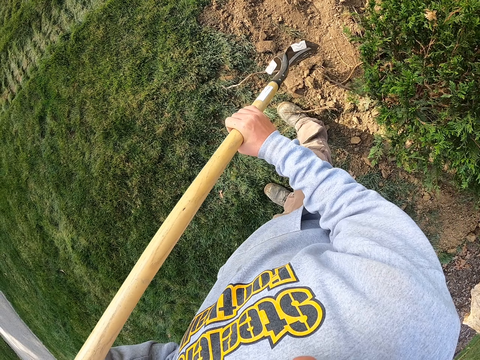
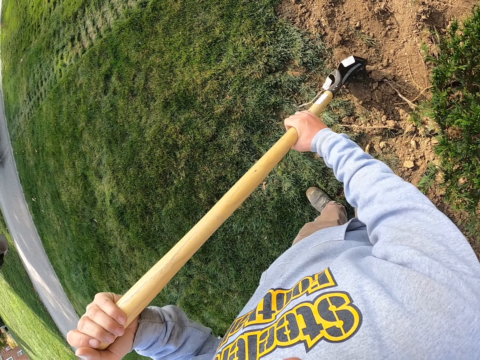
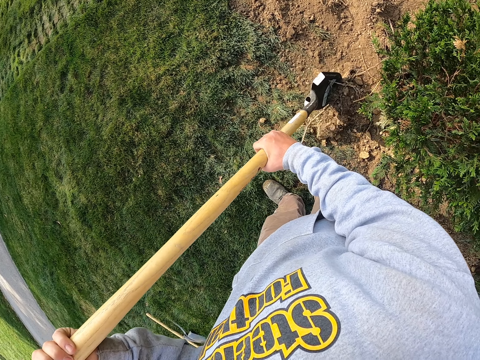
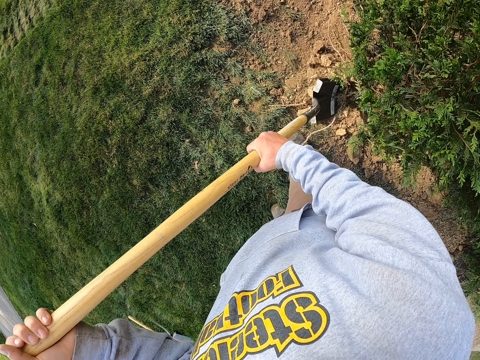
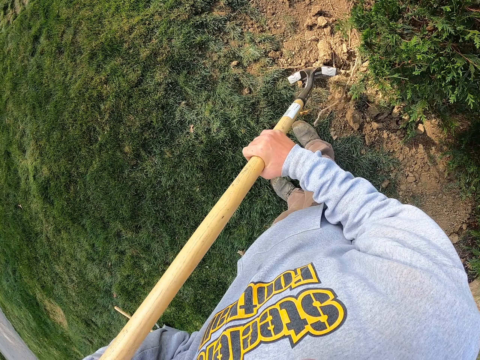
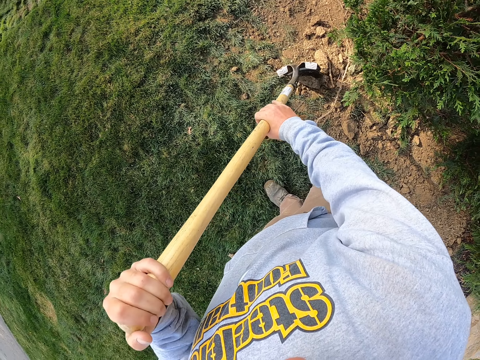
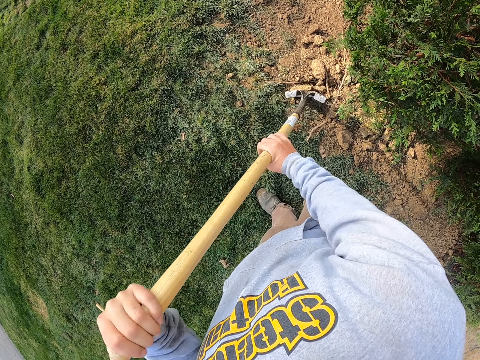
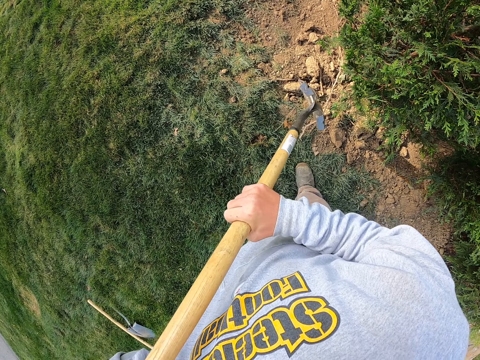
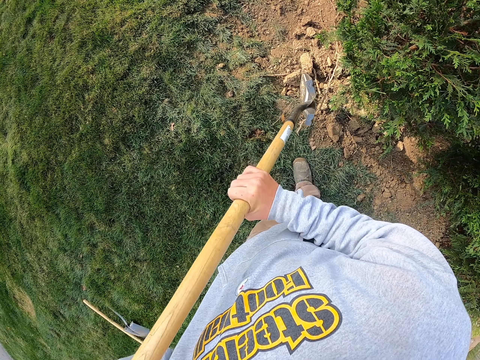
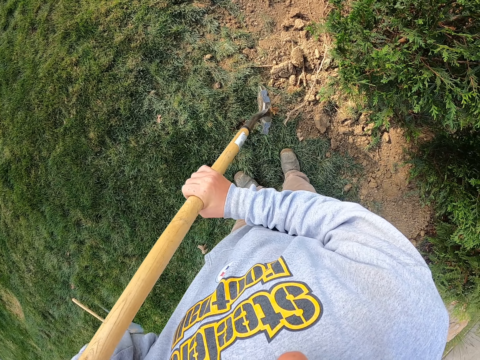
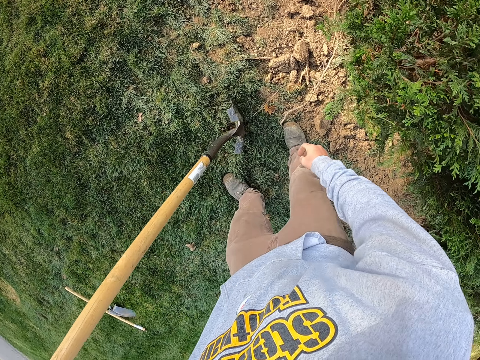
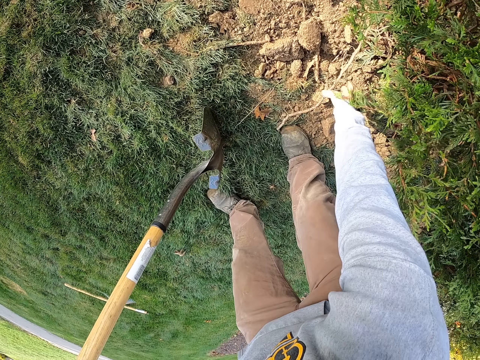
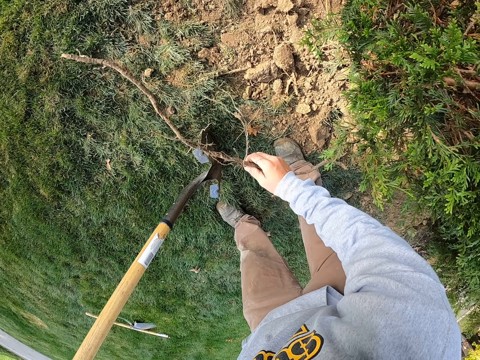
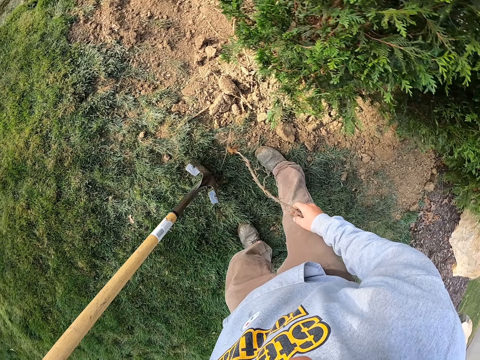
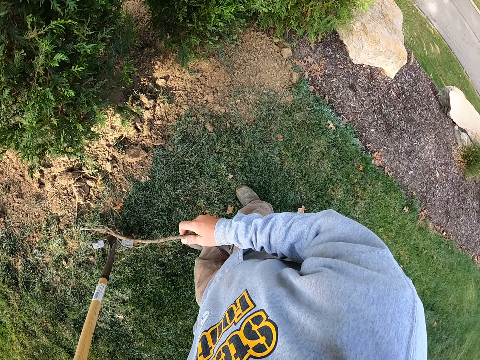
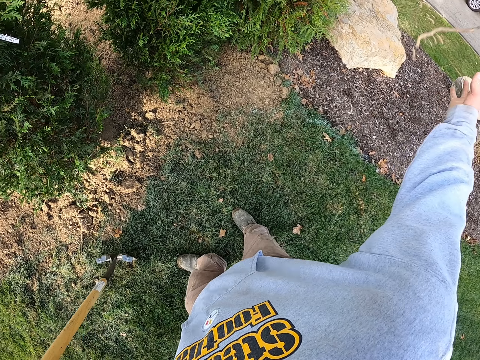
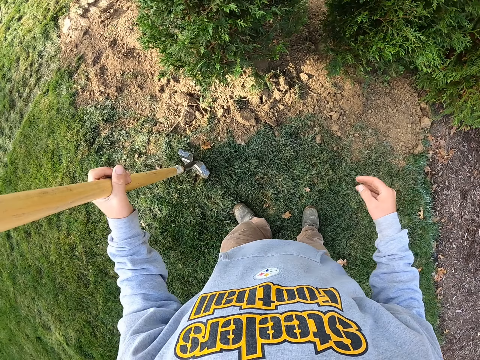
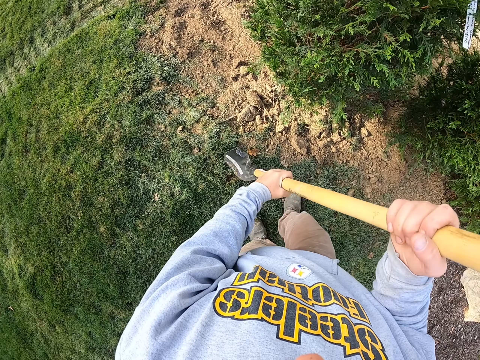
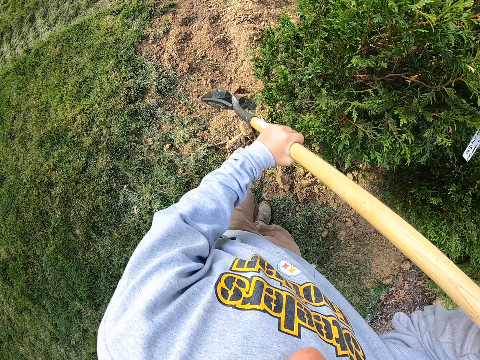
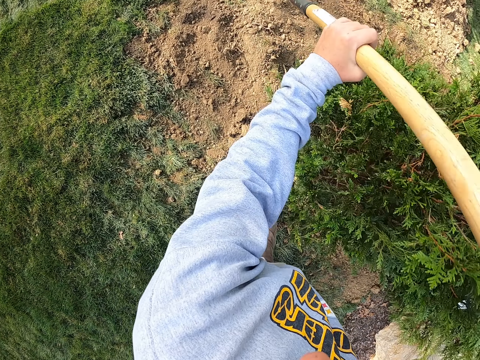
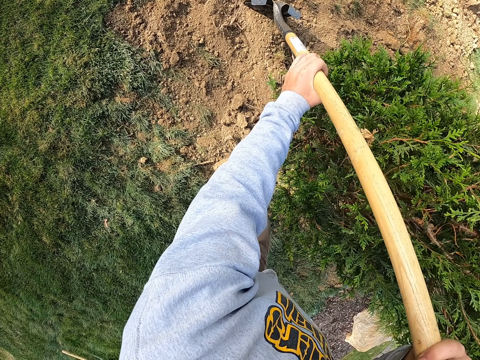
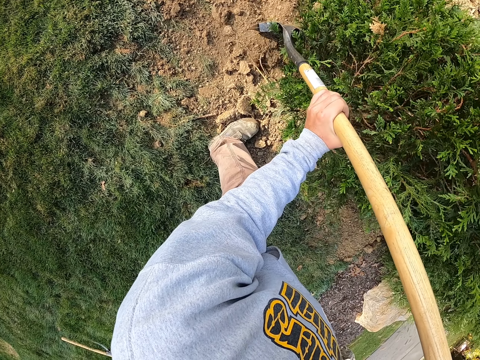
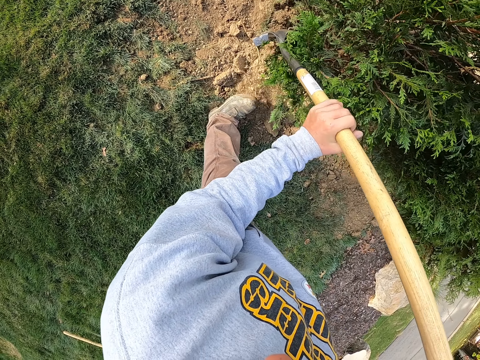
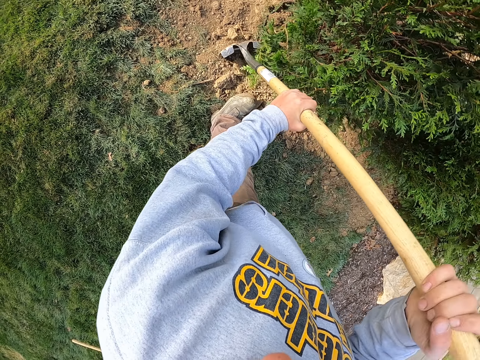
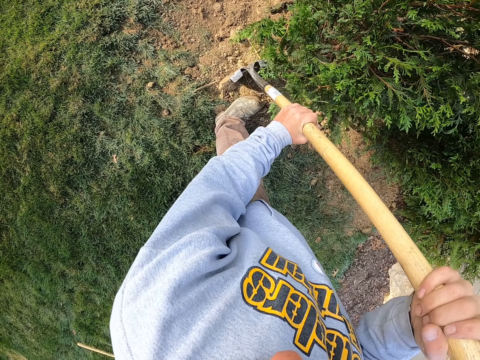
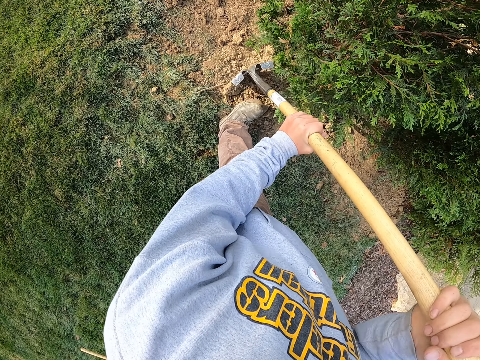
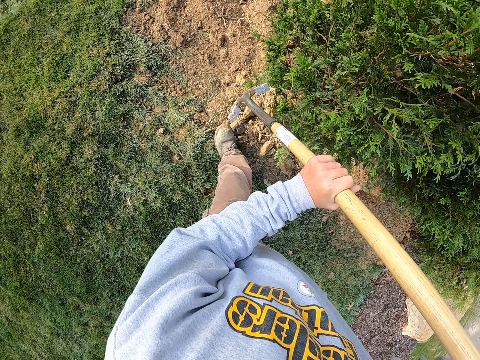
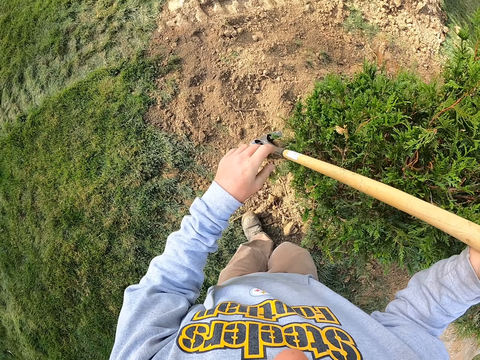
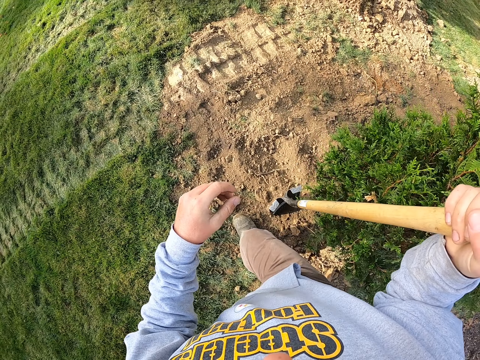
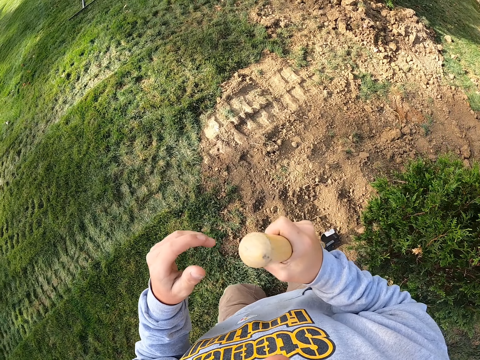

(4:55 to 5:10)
The camera wearer hits the soil with the spade. They pick up a root from the soil and throw the root aside. They hold the spade on both hands. They drag the soil with the spade. They hit the soil with the spade. They move beside the tree.

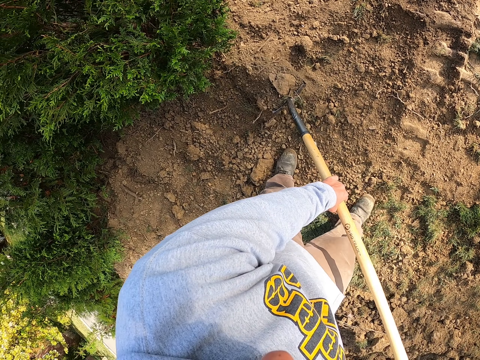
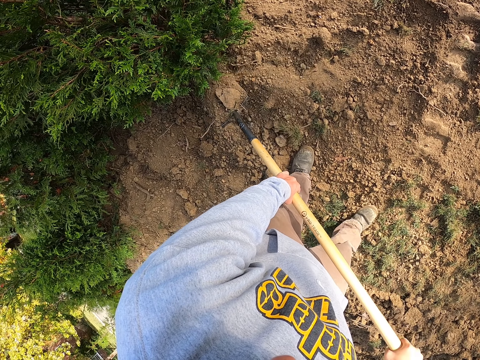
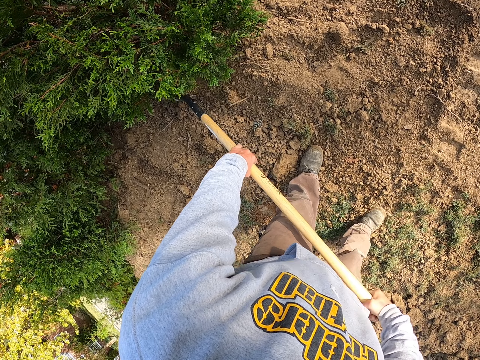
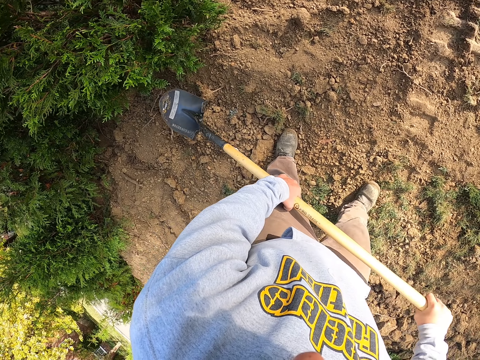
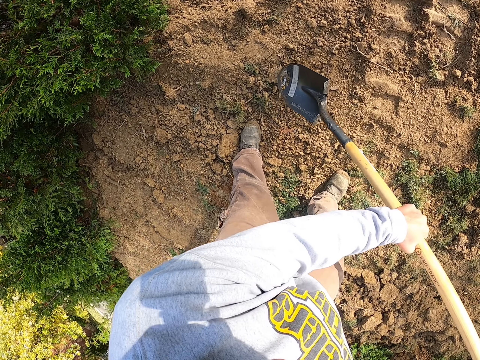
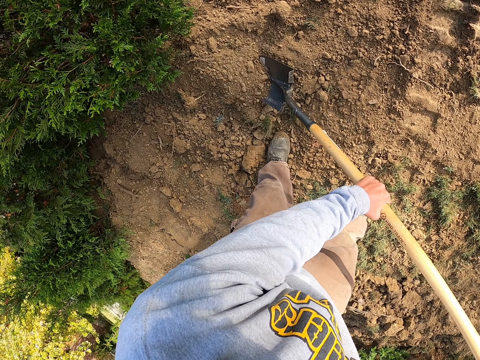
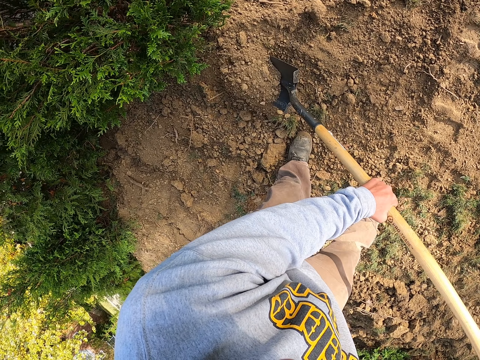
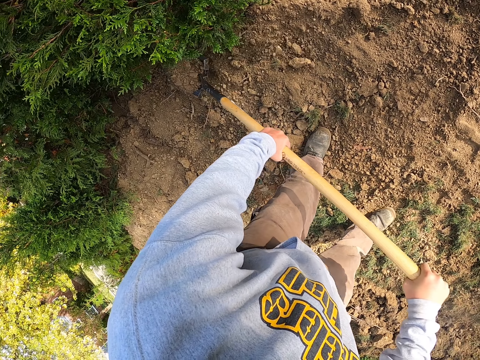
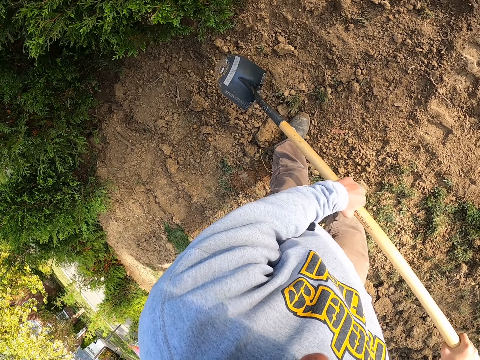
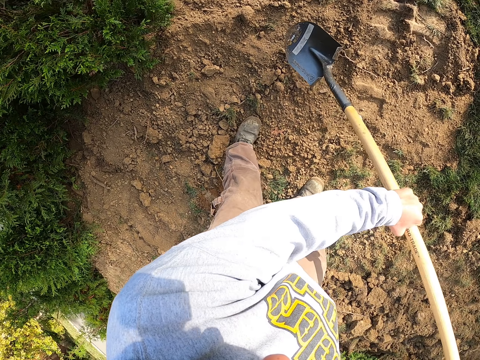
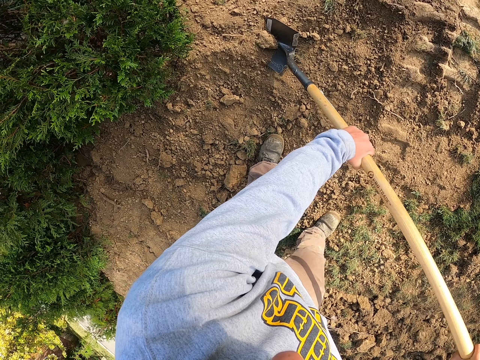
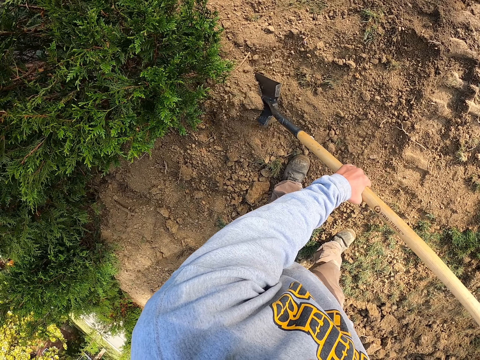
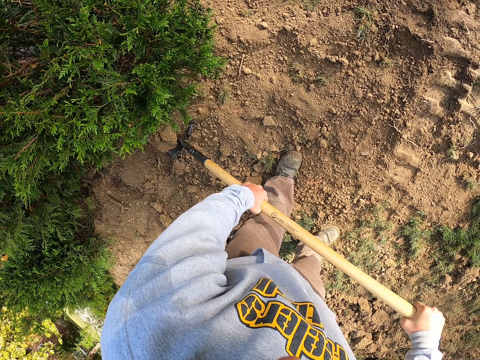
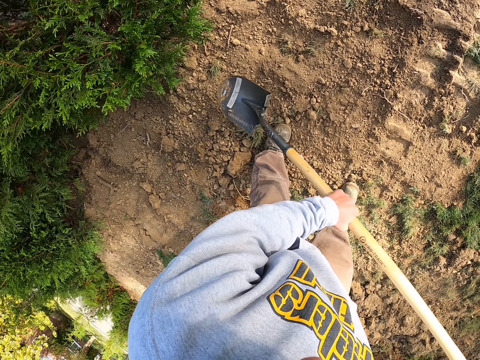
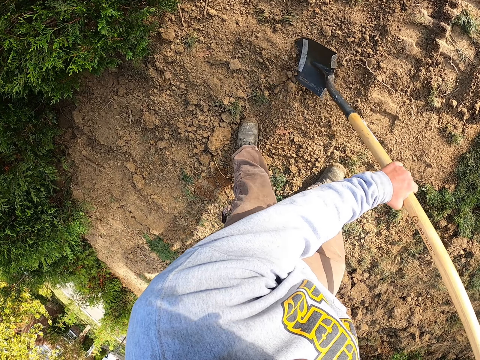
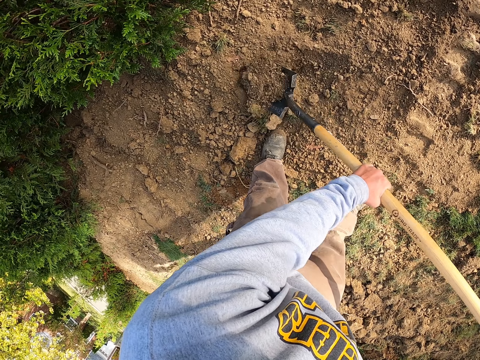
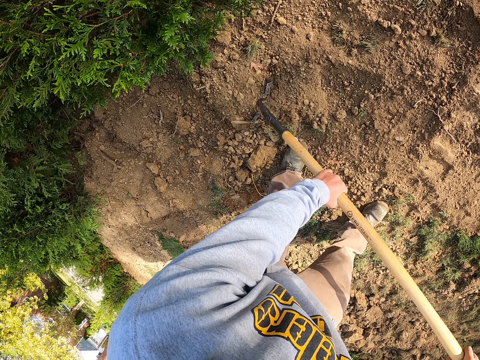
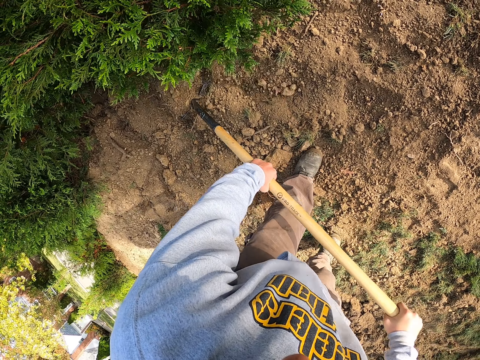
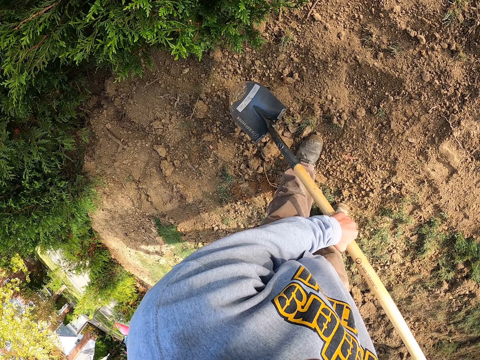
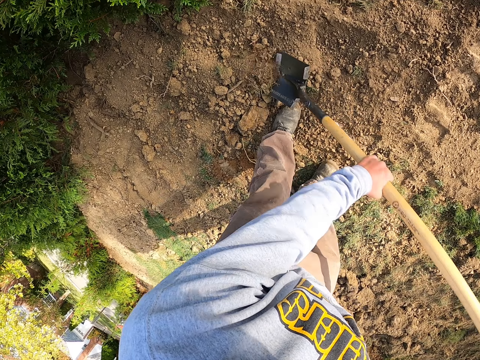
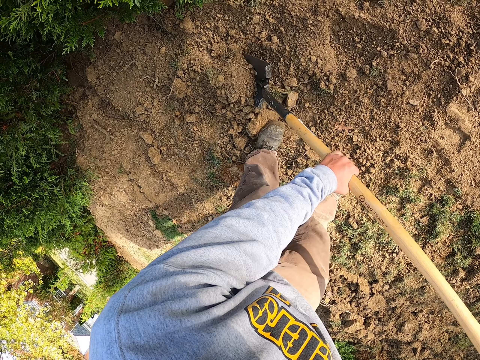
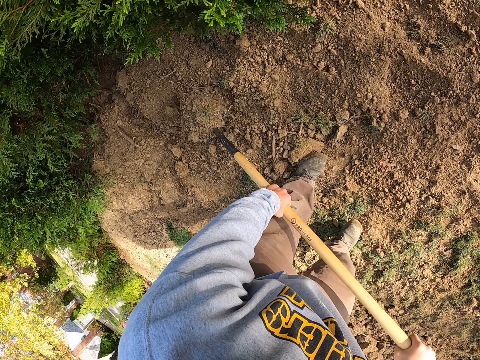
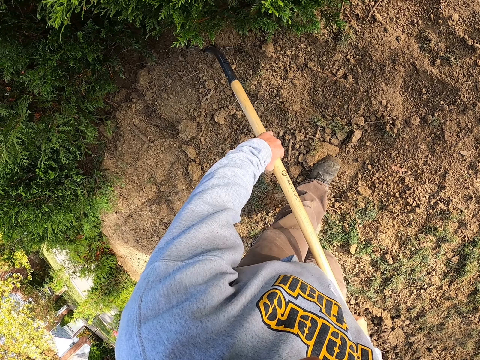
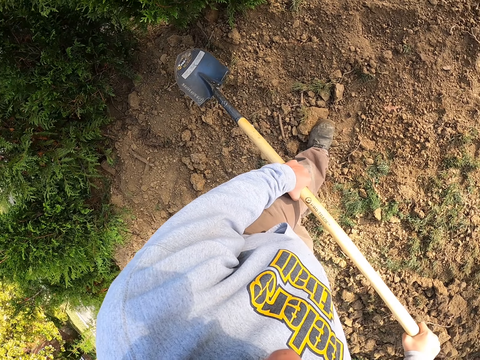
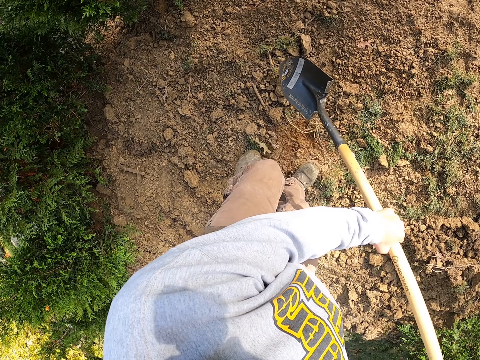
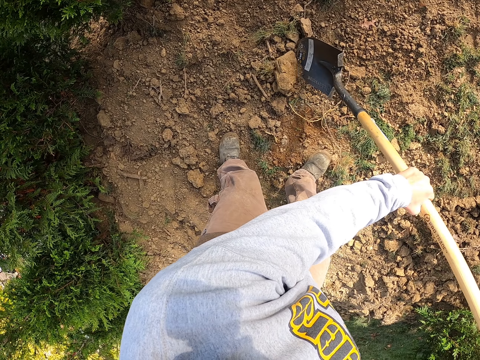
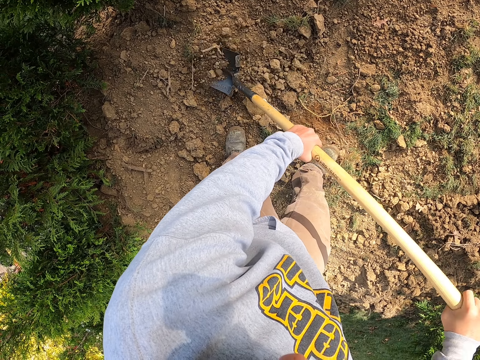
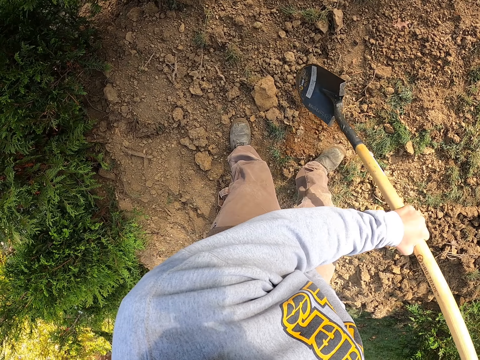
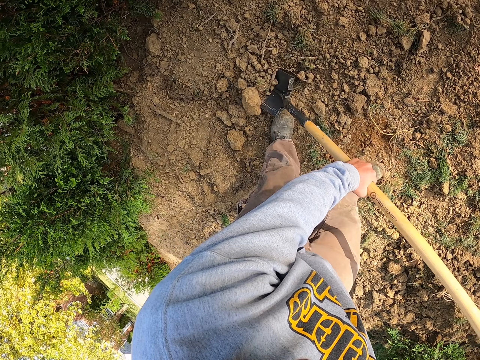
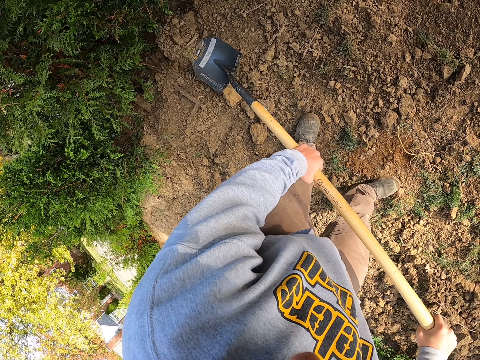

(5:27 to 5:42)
The camera wearer throws the soil on the spade. They scoop soil with the spade. They throw the soil on the spade. They scoop soil with the spade. They throw the soil on the spade. They scoop soil with the spade. They throw the soil on the spade. They scoop soil with the spade. They throw the soil on the spade. They scoop soil with the spade.
